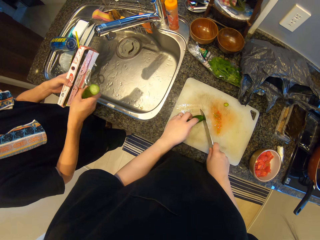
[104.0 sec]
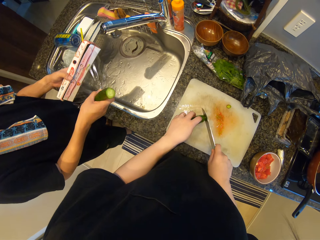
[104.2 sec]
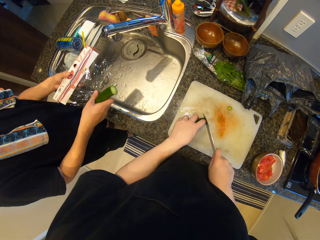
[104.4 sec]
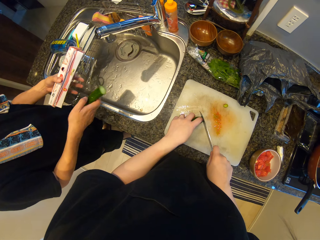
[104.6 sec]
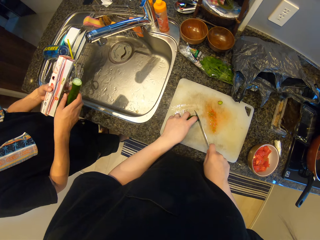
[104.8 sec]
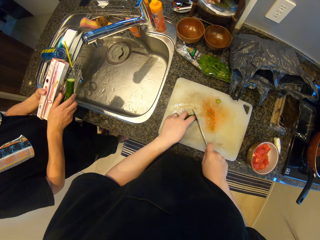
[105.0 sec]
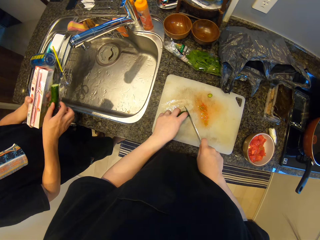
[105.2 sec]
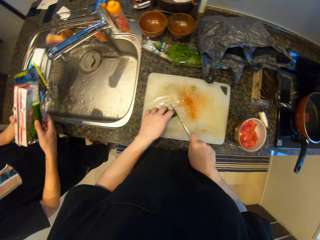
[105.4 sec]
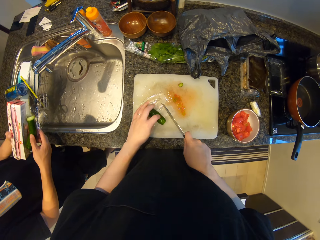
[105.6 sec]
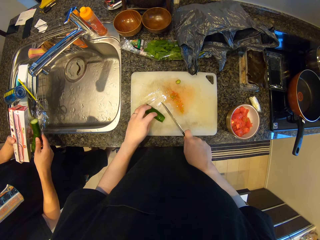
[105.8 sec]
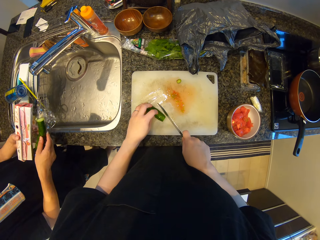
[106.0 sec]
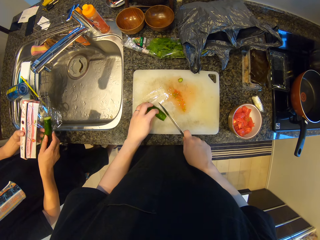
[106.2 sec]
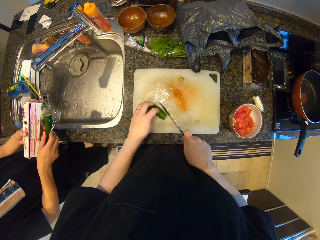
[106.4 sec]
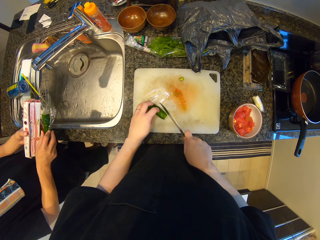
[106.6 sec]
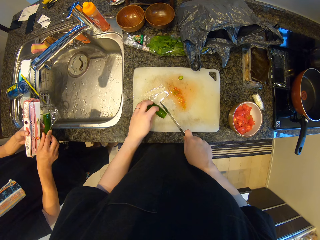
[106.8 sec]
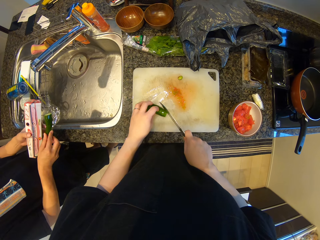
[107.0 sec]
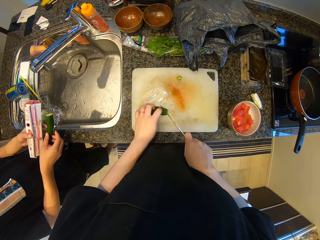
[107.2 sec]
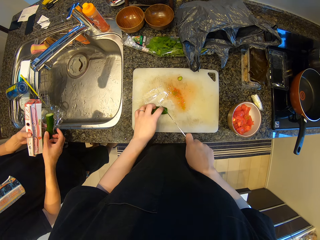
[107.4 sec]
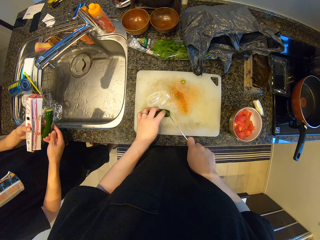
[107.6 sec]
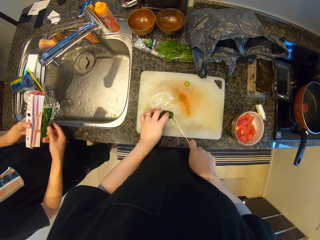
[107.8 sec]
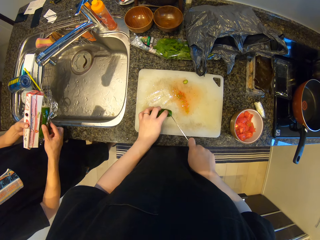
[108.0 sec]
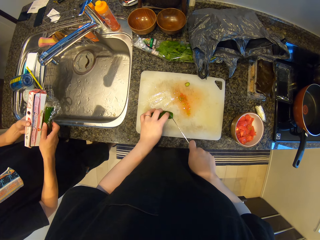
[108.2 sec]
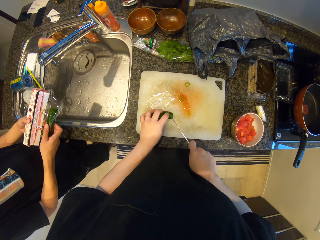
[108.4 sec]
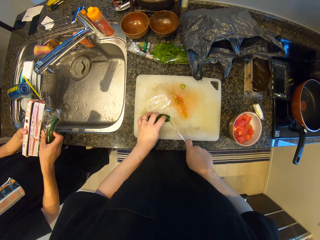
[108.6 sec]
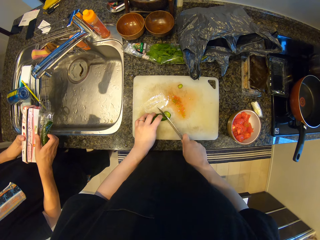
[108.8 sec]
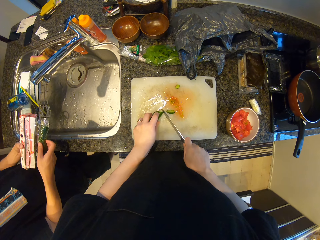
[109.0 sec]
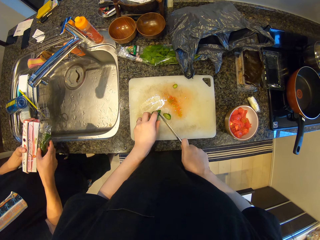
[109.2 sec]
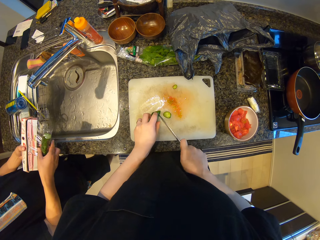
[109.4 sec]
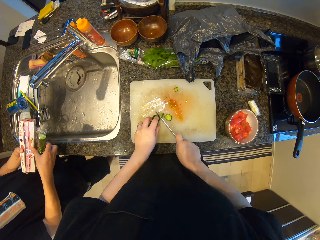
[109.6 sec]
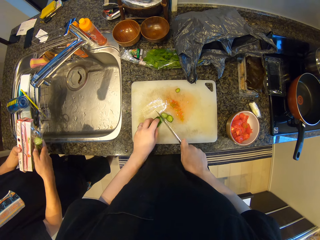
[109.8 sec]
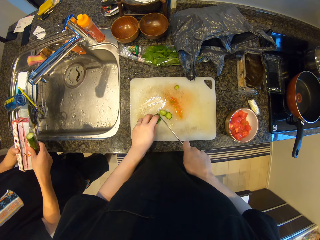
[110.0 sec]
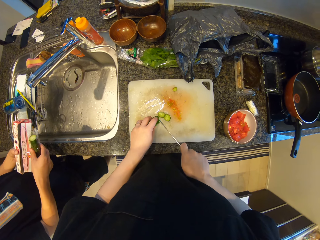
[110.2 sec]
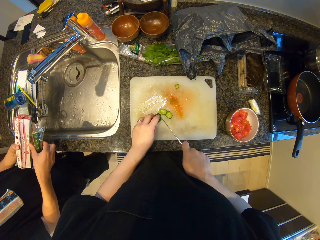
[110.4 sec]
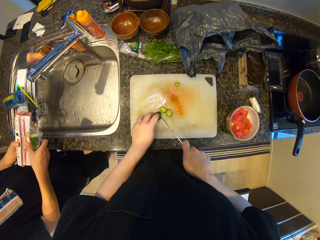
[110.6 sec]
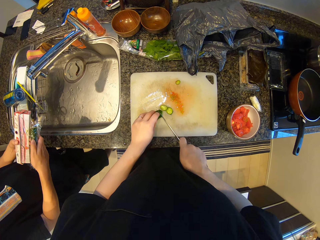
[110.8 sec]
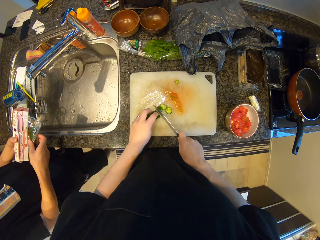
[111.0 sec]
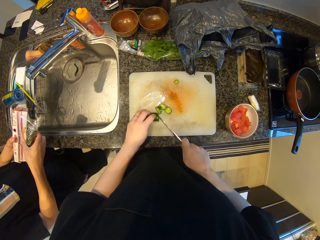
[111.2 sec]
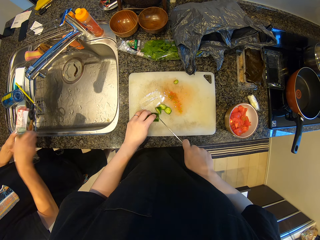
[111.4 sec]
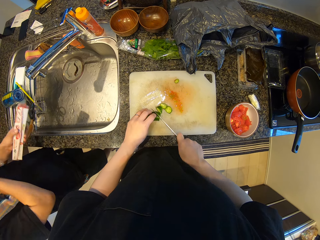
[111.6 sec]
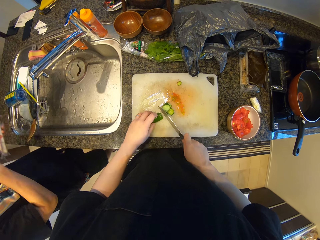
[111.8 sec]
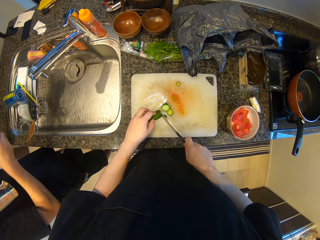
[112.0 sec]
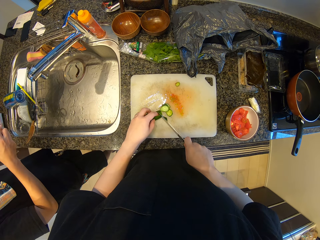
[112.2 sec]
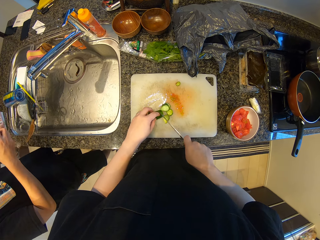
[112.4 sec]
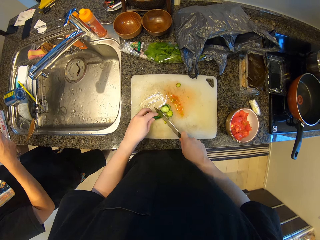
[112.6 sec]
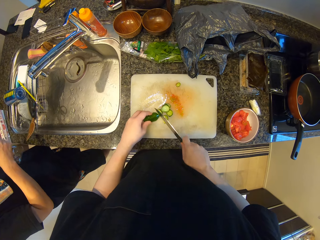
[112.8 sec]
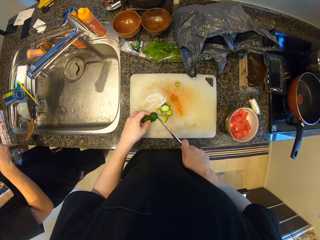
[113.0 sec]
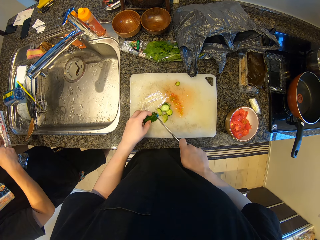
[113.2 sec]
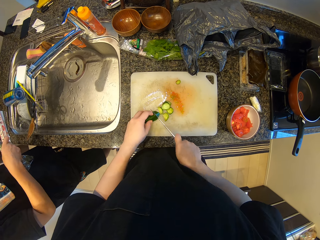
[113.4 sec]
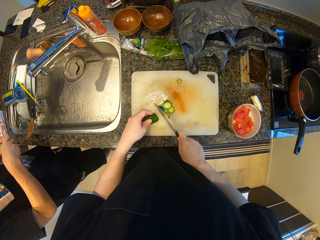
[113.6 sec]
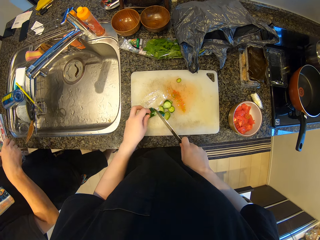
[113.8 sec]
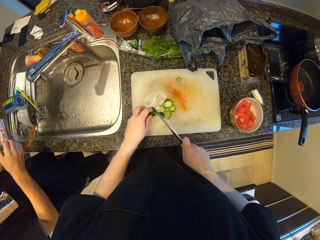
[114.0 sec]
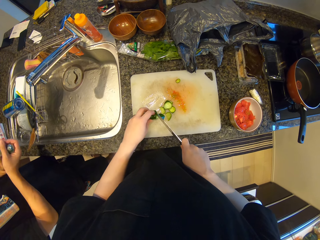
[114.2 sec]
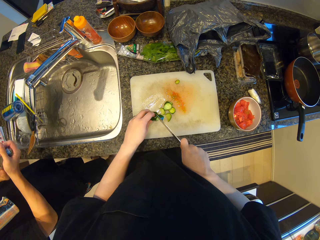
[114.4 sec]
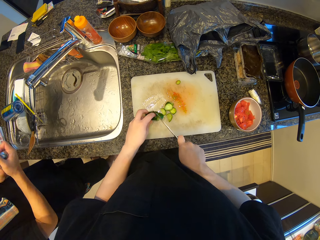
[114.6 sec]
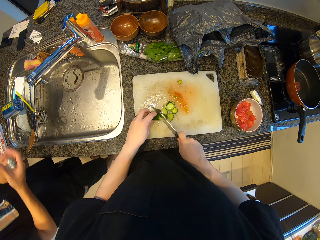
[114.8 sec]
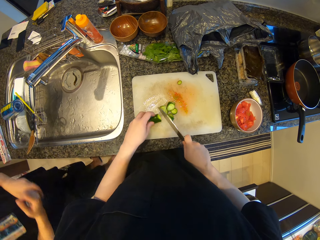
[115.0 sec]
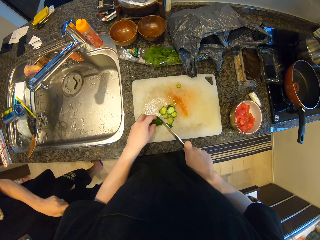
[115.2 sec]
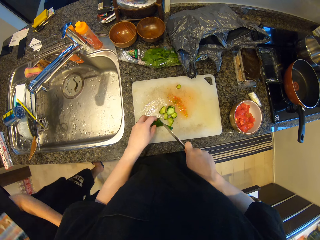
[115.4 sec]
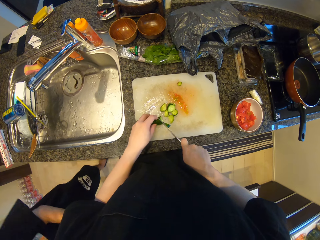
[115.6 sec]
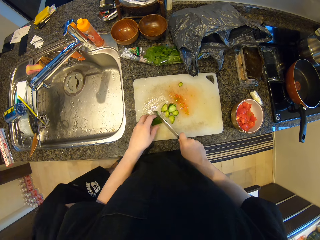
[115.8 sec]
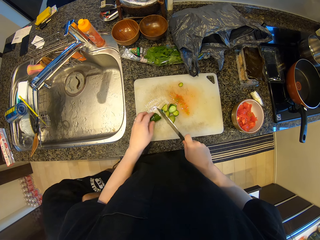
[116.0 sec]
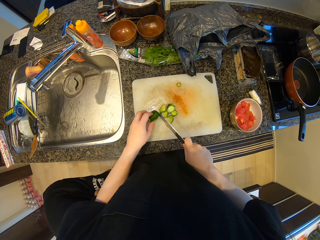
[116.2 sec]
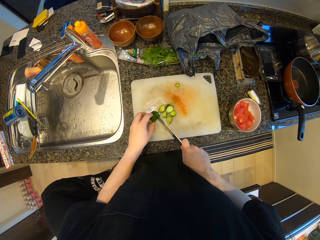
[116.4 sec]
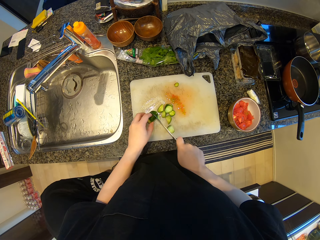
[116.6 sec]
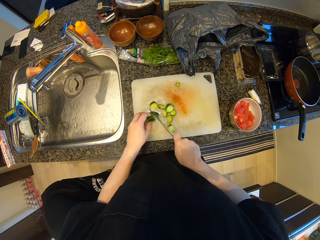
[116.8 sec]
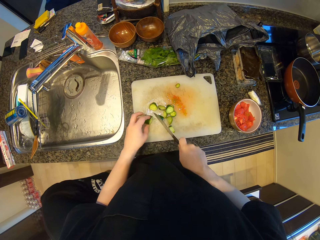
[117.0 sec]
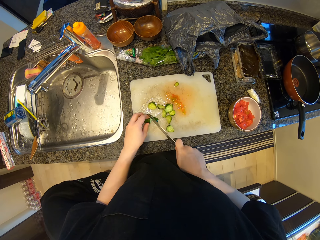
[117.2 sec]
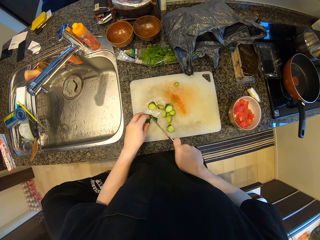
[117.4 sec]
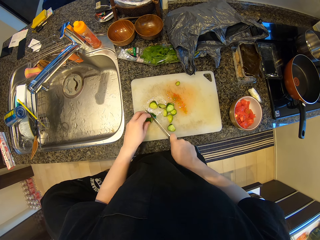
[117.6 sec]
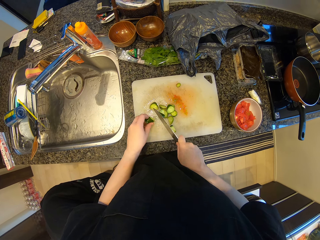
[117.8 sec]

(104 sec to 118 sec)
A man wraps the half of the cucumber with a plastic wrap. The camera wearer cuts the cucumber into the slices with the knife. They cut the cucumber with the knife repeatedly.

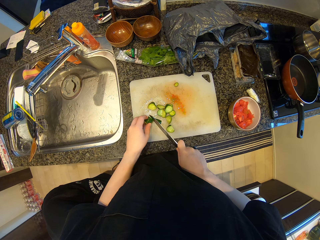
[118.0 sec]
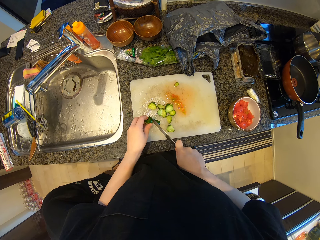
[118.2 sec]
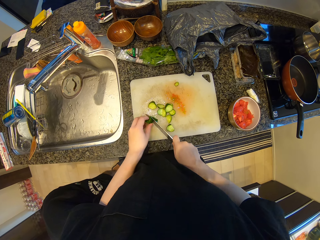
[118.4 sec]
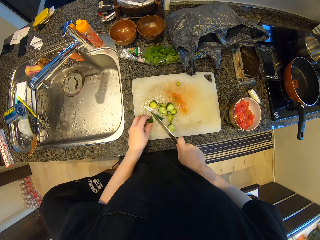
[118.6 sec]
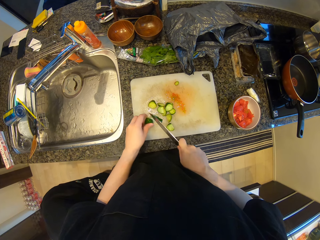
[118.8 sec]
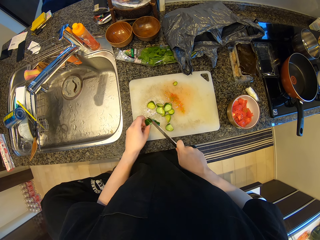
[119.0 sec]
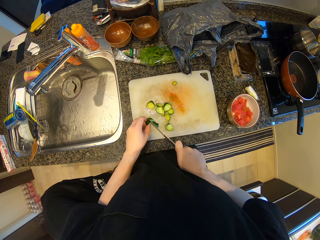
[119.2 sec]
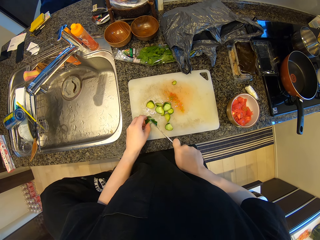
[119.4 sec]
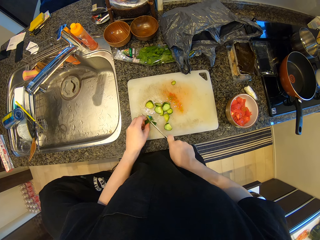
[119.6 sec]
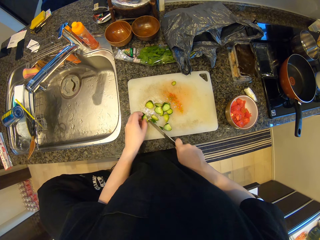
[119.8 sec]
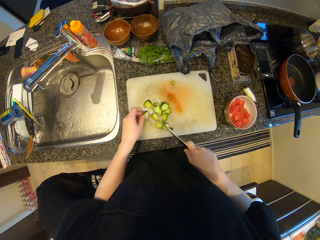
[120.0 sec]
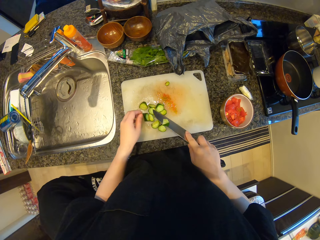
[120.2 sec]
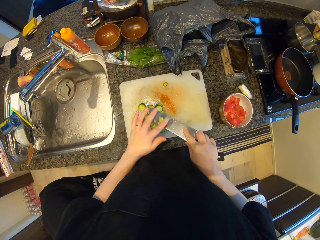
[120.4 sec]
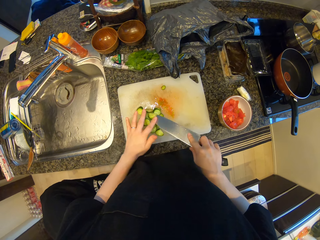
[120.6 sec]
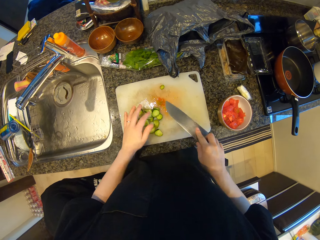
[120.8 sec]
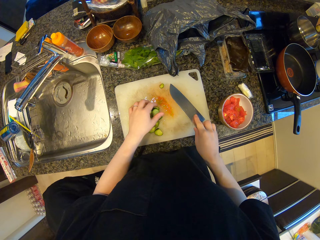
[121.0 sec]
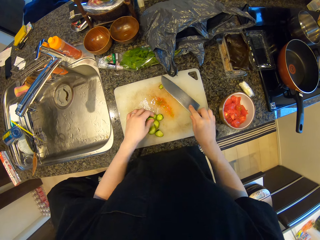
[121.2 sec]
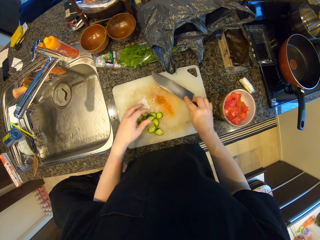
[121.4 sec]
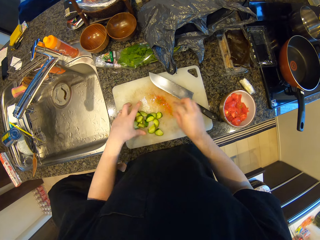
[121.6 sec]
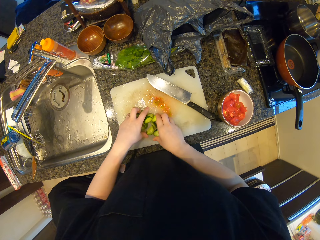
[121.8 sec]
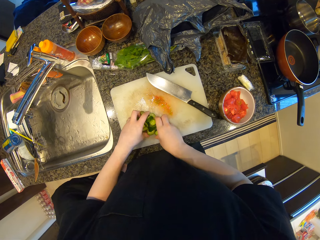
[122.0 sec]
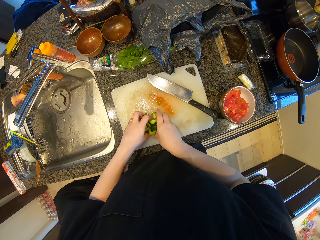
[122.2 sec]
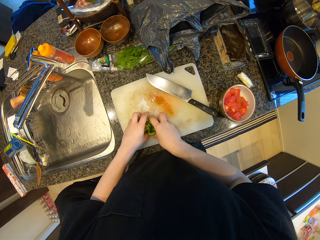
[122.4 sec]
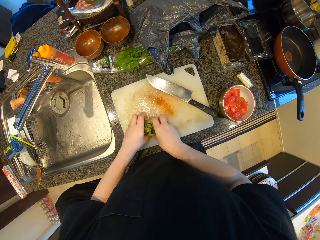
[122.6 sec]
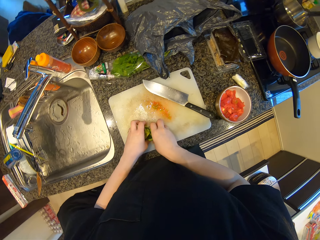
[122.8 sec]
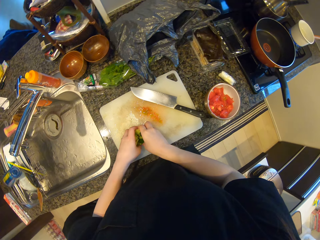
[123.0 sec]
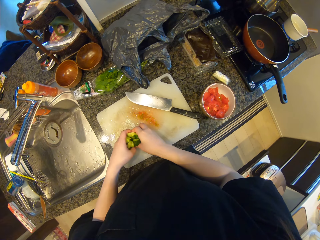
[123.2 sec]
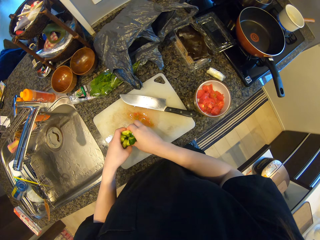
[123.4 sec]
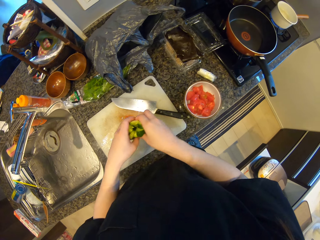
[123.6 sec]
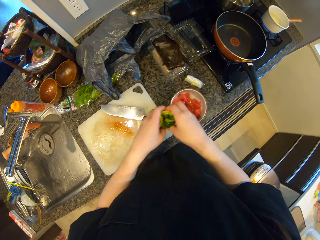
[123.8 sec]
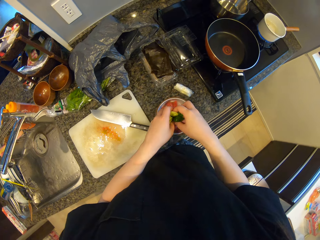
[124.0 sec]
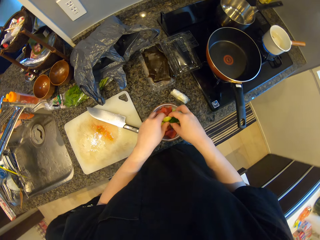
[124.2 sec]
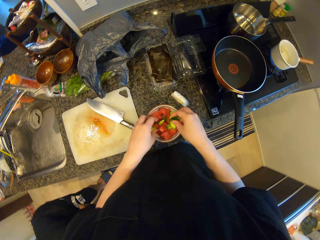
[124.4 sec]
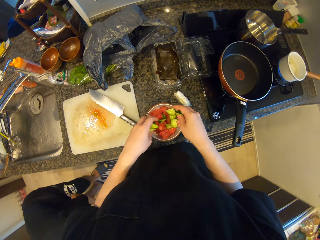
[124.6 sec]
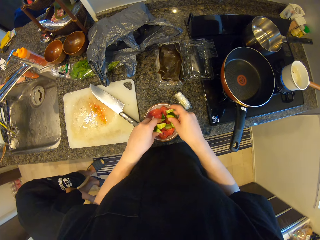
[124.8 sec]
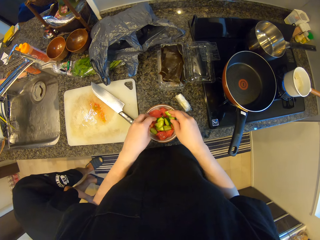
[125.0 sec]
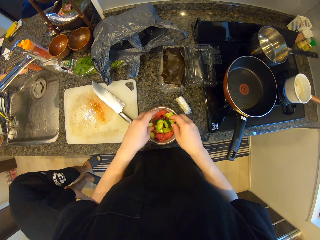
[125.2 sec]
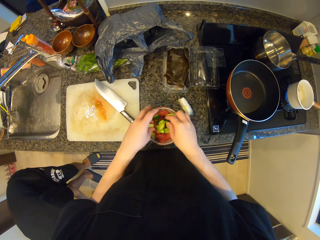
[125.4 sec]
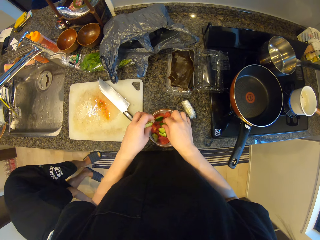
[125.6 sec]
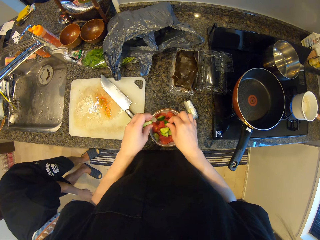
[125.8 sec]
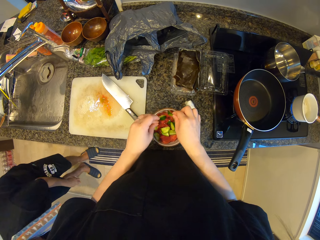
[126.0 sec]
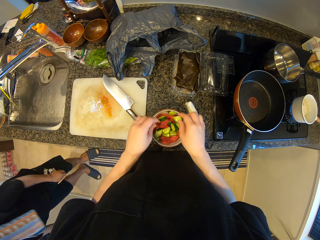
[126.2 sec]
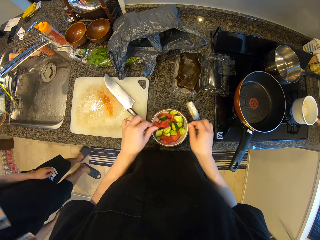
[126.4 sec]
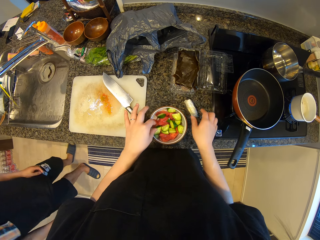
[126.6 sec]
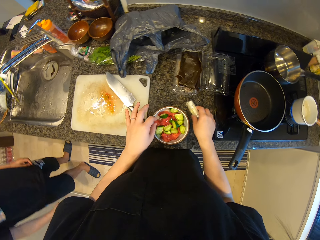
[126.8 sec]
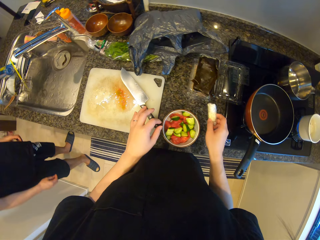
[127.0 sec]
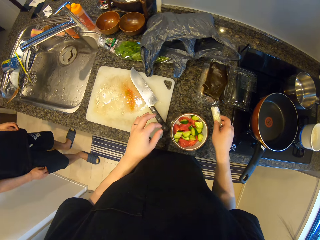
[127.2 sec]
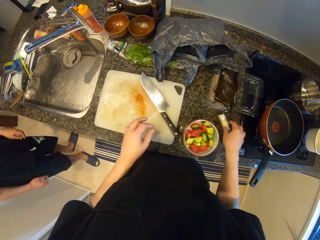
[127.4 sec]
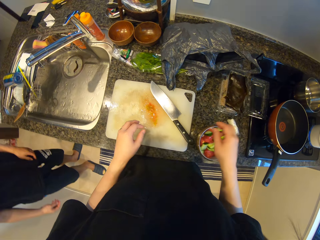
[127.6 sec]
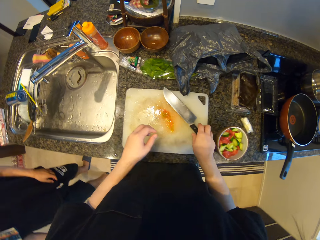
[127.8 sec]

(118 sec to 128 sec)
The camera wearer cuts the cucumber with the knife. He cuts the cucumber with the knife again. He scrapes off the slice of cucumber on the knife with his left hand. He drops the knife on the chopping board. He packs the slices of cucumber from the chopping board. He puts the slices of cucumber in the other bowl. He picks the pack of white asparagus from the counter with his right hand. He drops the pack of white asparagus on the counter.
